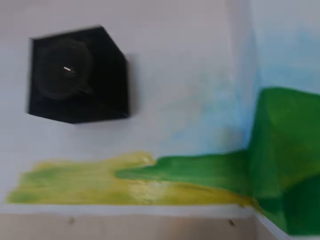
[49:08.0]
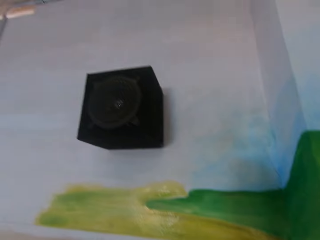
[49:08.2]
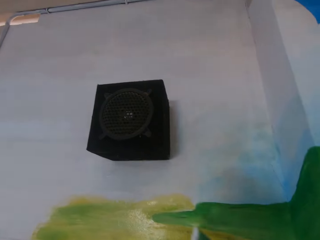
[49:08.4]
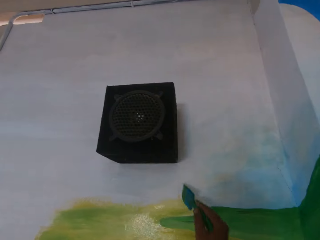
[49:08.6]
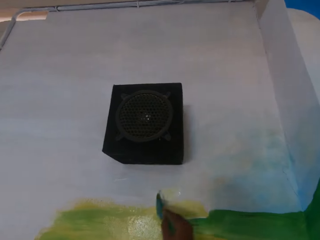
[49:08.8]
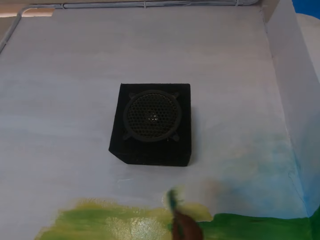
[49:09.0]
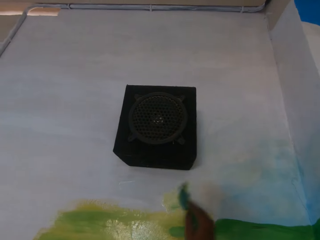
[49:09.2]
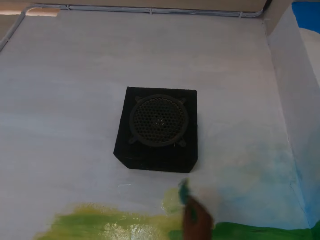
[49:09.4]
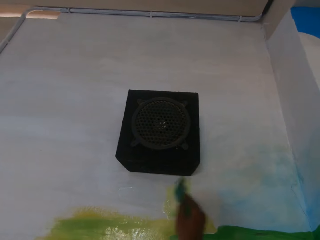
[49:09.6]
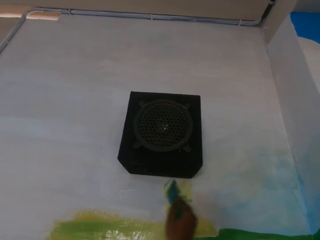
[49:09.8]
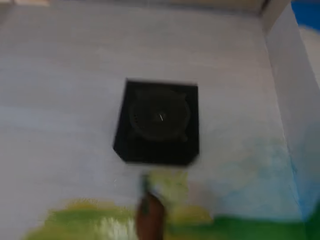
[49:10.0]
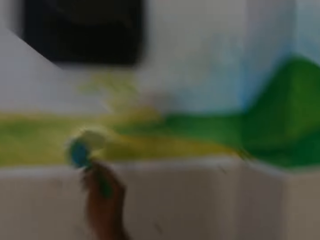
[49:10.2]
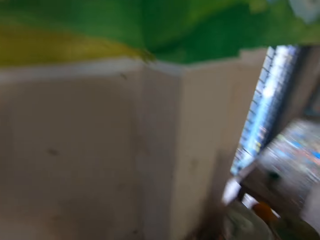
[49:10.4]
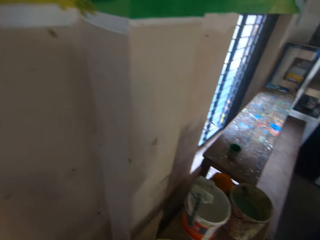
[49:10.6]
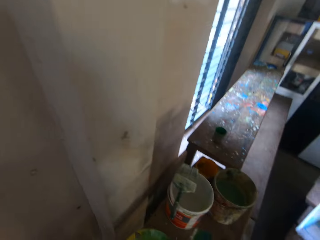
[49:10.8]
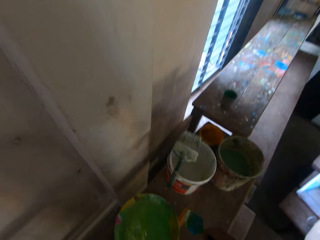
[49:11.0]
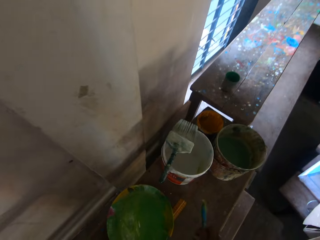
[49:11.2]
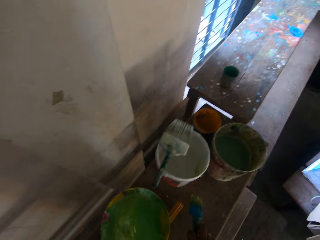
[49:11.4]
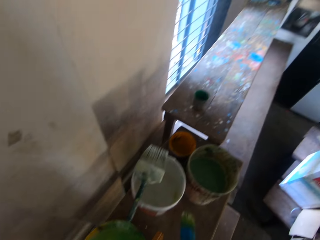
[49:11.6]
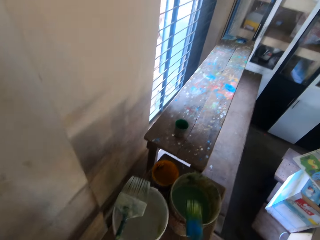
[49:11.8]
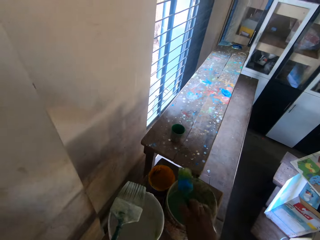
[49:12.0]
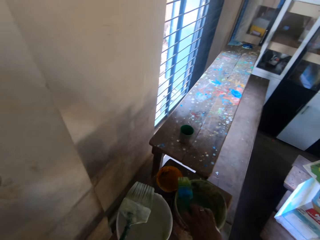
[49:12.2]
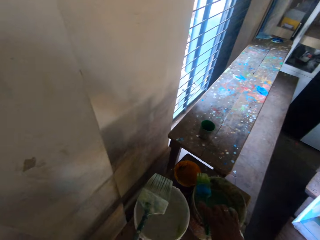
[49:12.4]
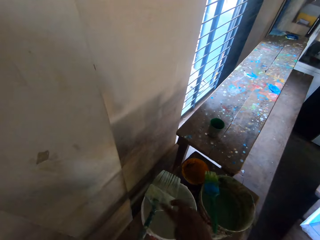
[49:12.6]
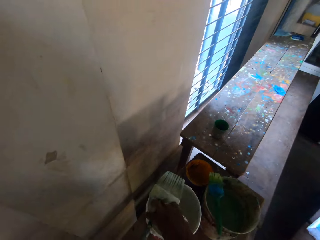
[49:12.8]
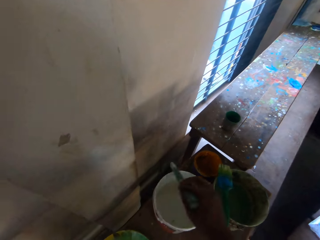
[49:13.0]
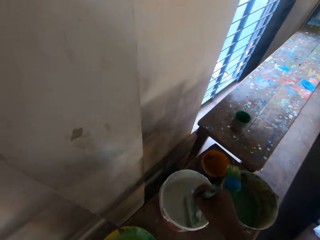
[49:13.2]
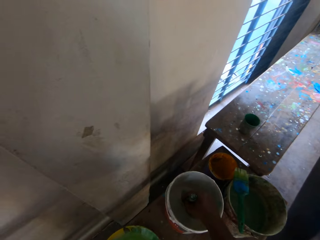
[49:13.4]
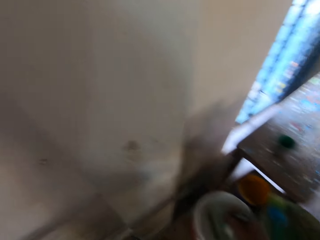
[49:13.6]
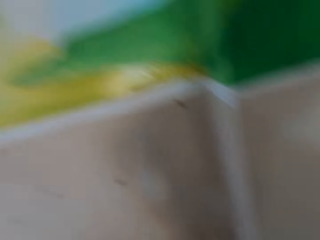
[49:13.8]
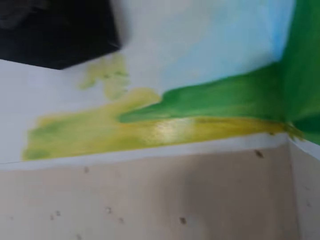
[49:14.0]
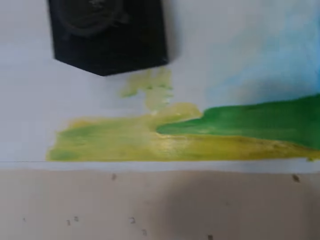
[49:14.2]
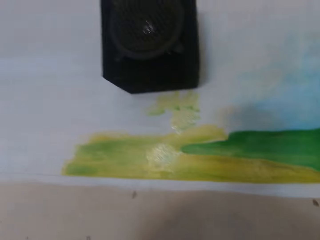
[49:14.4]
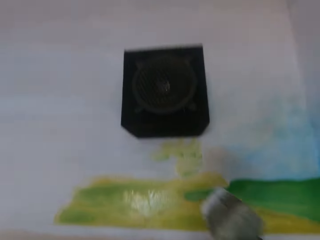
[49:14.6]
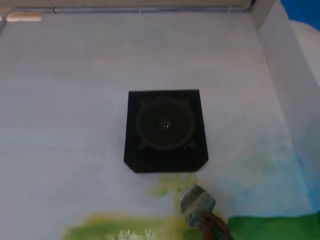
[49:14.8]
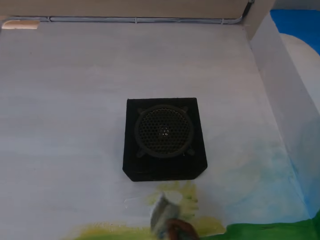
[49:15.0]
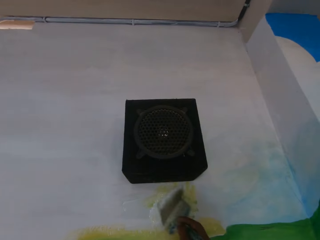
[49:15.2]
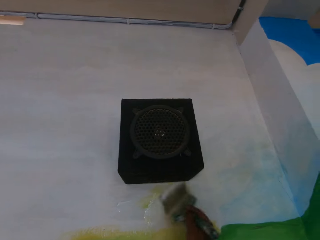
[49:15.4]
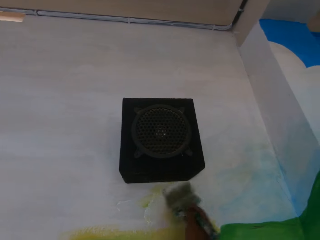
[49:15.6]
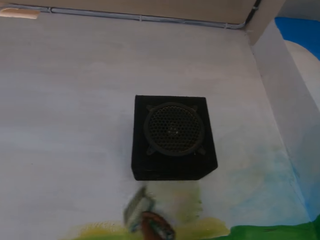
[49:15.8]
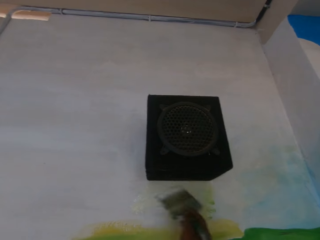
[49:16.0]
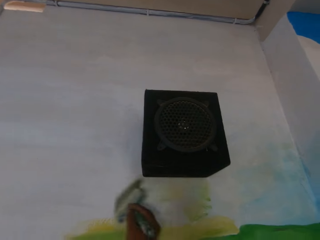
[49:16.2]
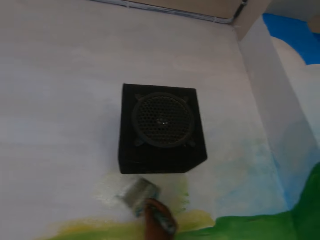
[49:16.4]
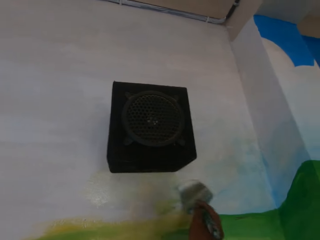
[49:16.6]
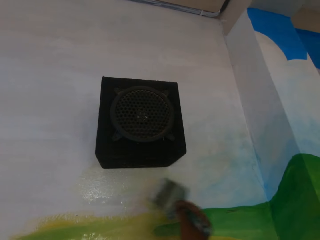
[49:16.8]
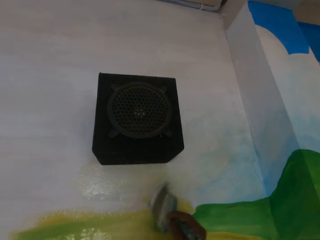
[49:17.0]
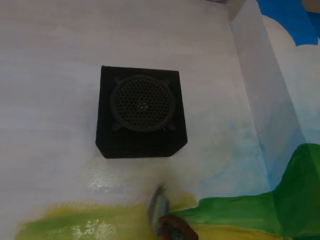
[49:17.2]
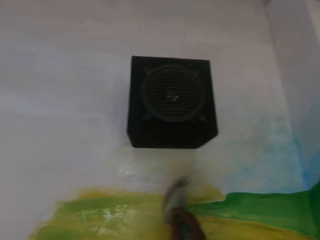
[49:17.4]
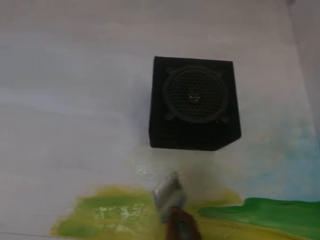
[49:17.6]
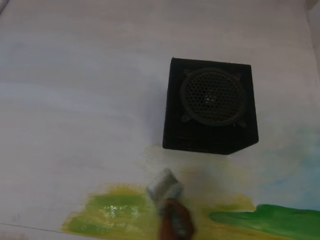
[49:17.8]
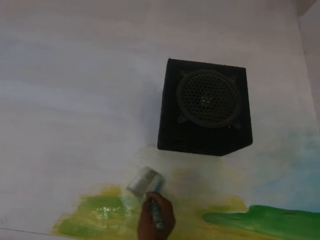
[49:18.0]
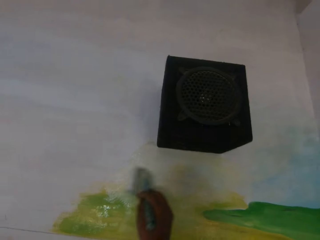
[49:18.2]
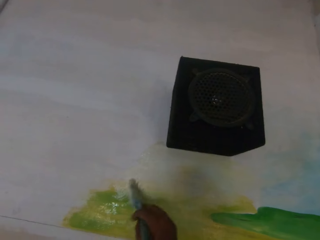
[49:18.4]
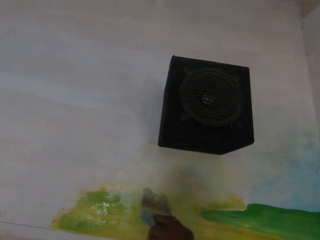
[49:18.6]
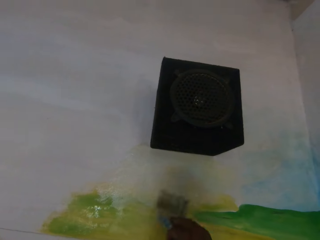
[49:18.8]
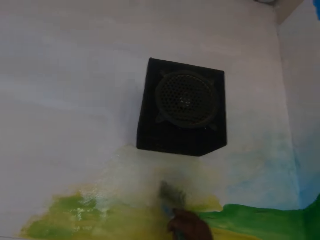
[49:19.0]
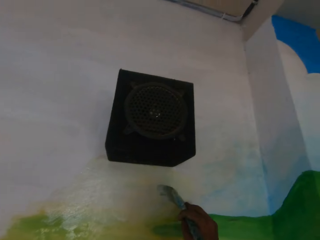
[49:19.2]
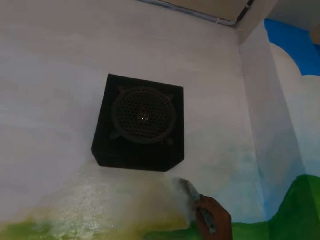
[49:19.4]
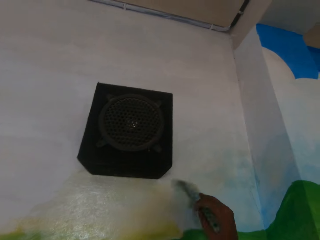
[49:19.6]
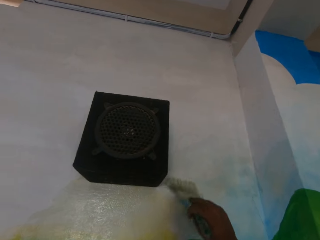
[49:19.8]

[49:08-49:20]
The camera wearer paints an image on the wall with the brush in his right hand. He places the brush on the bucket of water with his right hand. He picks the brush from the white paint bucket with his right hand. He puts the brush in the white paint bucket with his right hand. He applies some paint from the white paint bucket on the brush in his right hand. He paints an image on the wall with the brush in his right hand.

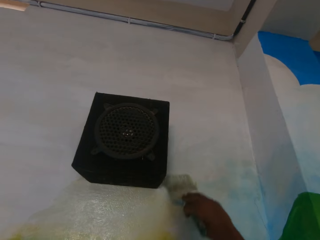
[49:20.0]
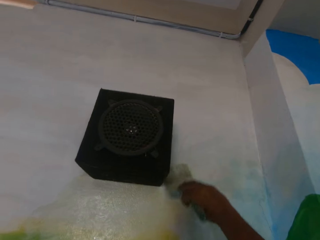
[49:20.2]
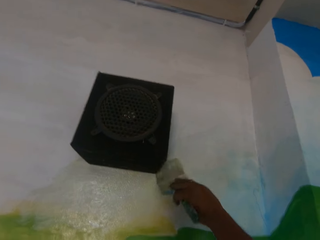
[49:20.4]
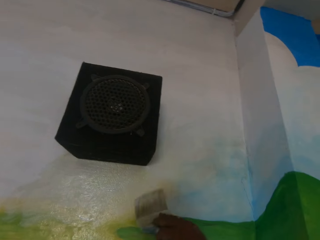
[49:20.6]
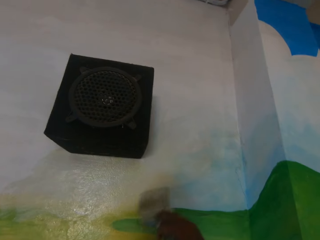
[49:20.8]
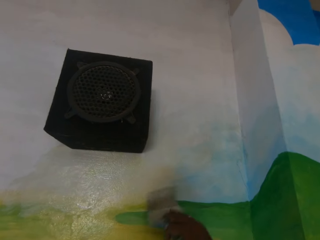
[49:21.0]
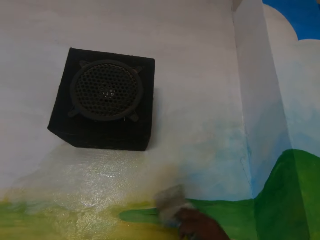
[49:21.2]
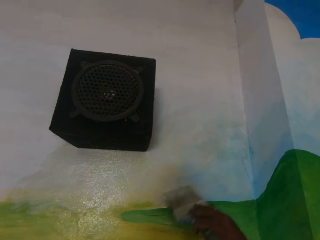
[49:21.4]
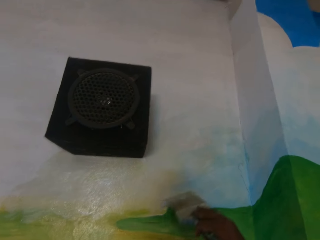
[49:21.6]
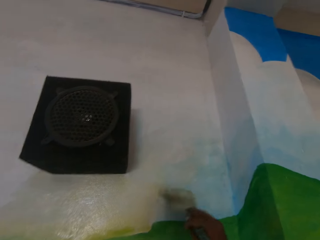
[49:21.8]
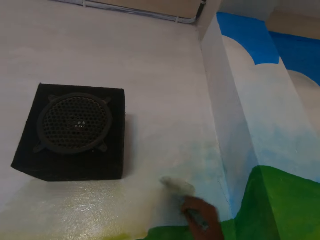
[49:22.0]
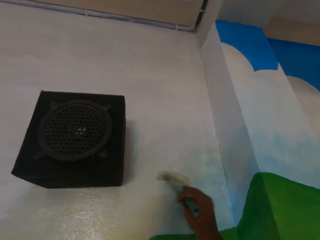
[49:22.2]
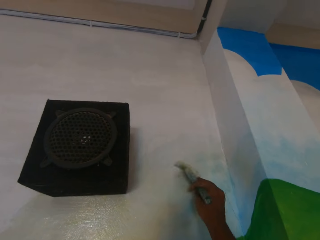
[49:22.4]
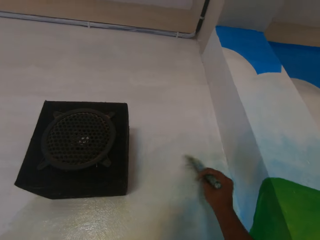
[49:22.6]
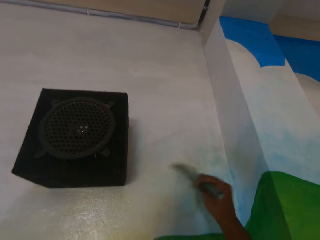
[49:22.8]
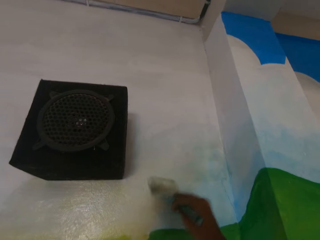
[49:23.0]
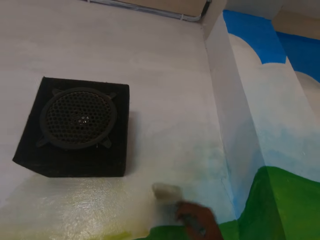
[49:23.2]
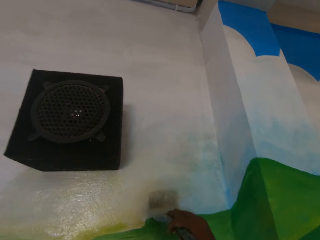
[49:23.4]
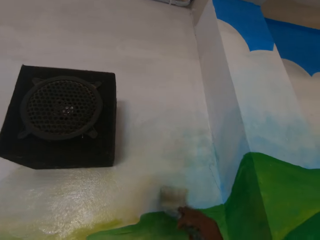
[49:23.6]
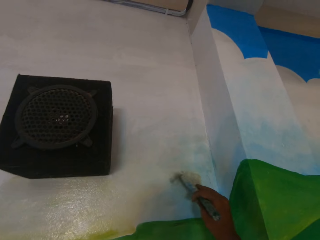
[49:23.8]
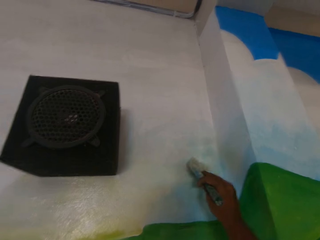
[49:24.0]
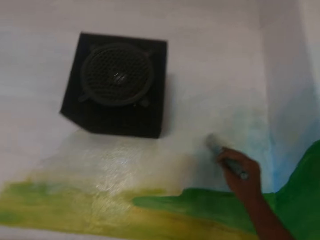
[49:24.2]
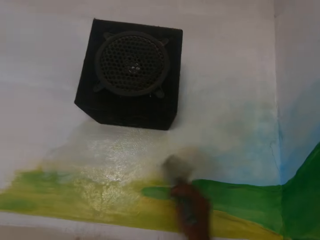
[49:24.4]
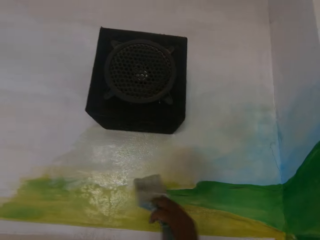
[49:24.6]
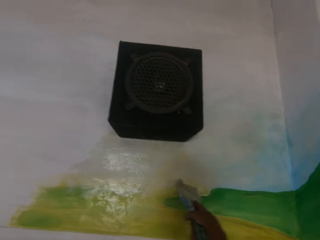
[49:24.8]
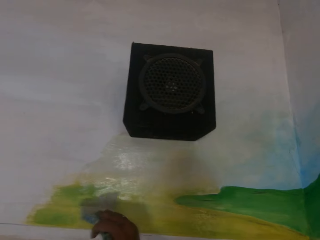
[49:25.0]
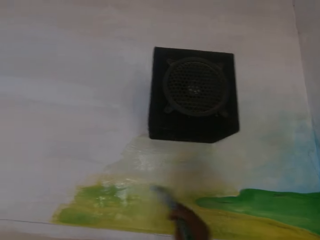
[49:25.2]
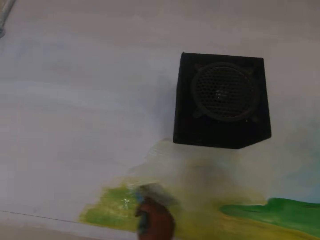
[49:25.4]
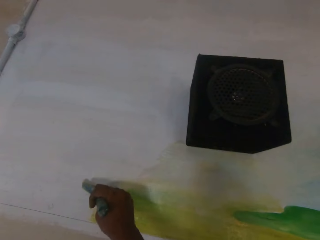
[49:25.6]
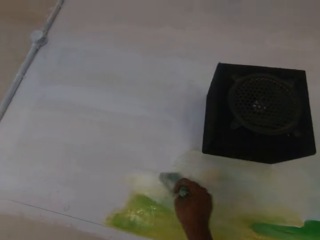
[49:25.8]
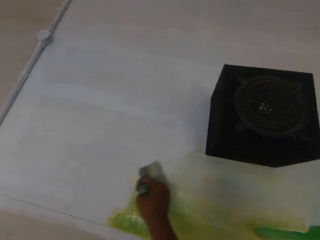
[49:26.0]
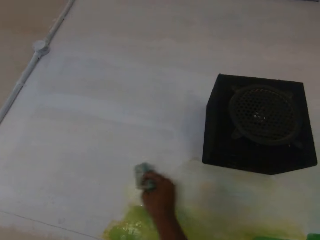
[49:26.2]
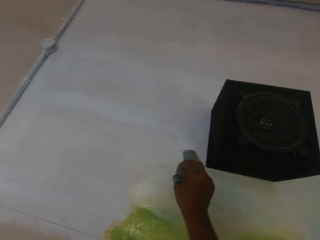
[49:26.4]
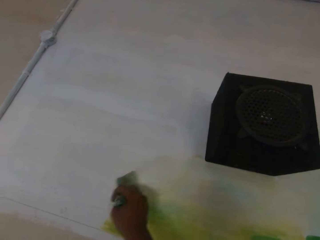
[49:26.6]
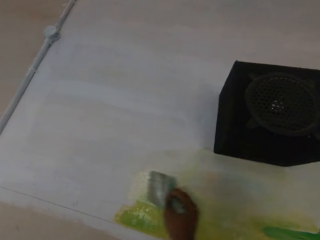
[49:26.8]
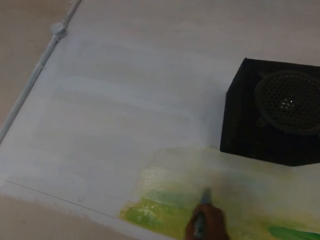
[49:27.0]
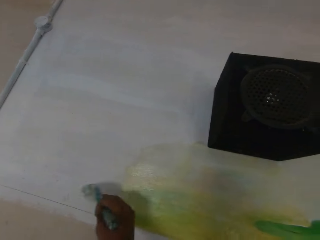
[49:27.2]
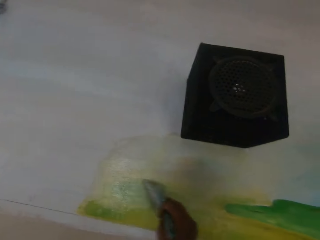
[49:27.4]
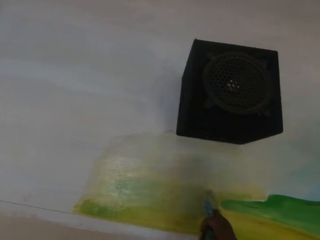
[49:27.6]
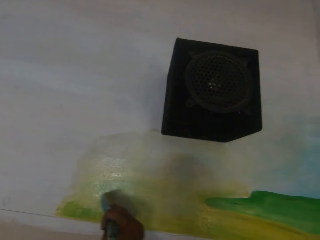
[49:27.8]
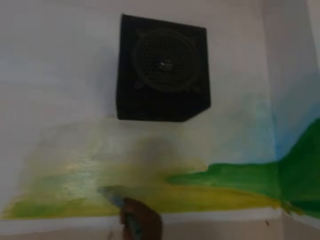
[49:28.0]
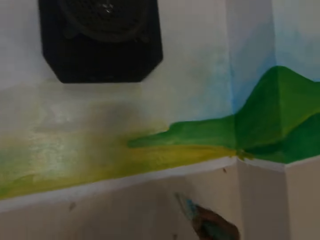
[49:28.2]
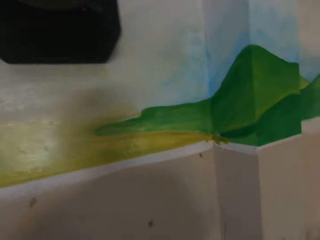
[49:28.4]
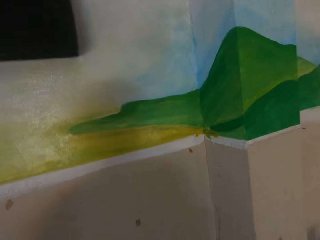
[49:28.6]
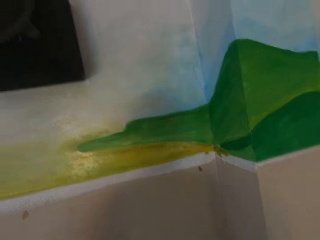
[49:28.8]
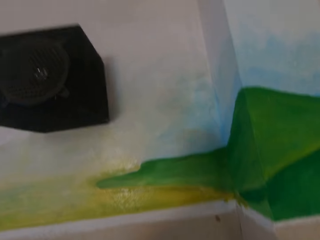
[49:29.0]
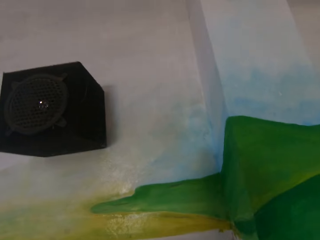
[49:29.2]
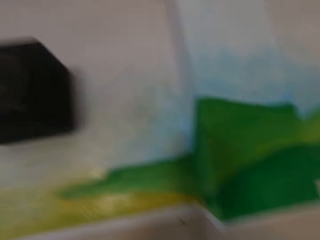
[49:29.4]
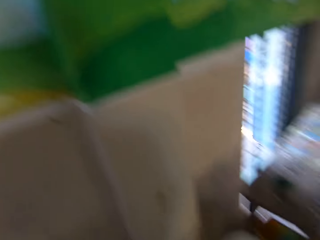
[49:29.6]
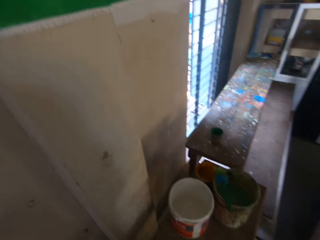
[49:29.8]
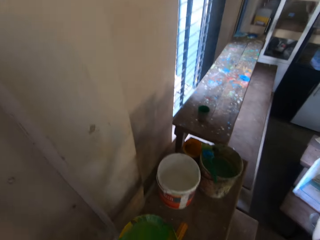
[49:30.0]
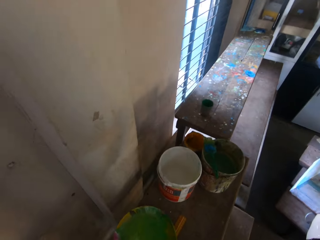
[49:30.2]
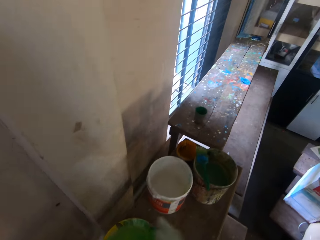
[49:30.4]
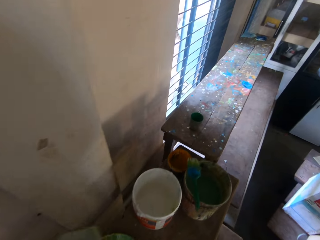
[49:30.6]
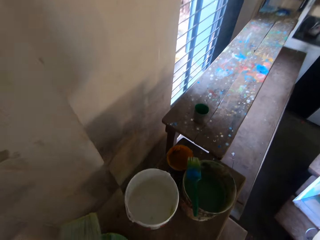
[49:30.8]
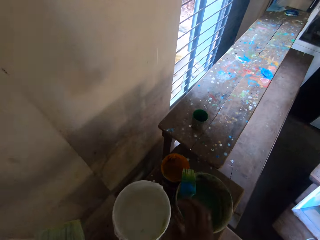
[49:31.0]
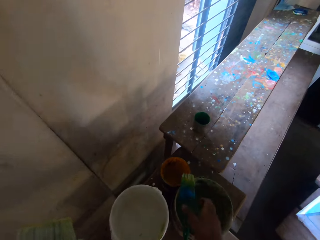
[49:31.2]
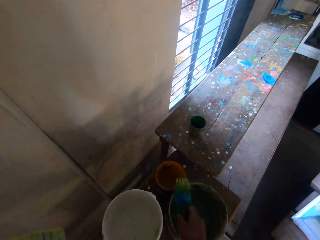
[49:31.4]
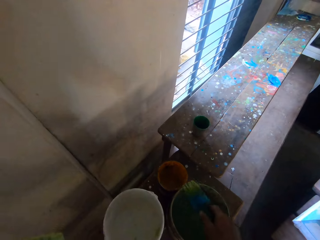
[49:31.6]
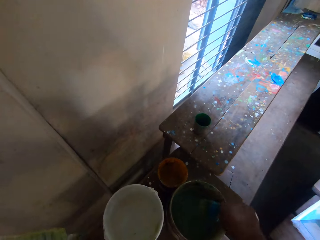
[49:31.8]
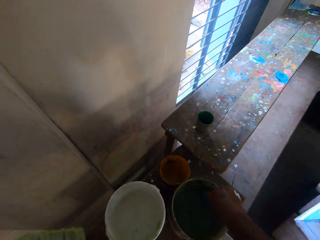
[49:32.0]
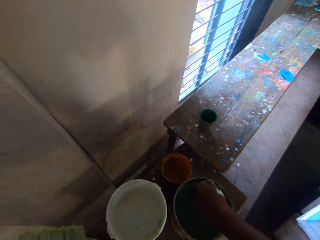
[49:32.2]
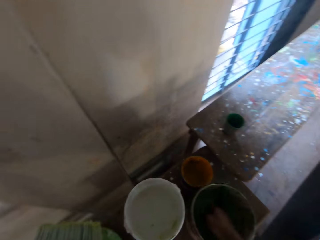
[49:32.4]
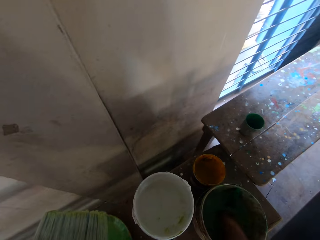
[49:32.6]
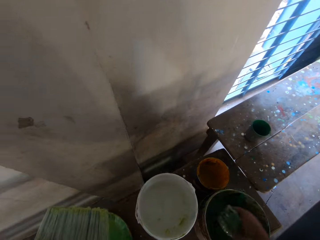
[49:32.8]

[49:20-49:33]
The camera wearer passes the brush from his right hand to his left hand. He picks the brush from the bucket of water with his right hand. He puts the brush in the bucket of water with his right hand. He takes water from the bucket of water with his right hand. He pours the water in the white paint bucket with his right hand.
